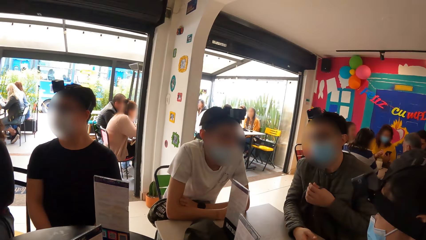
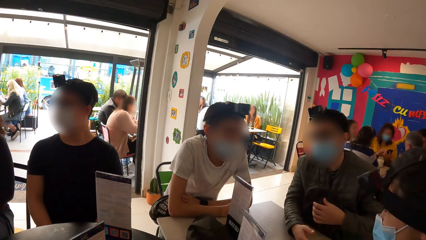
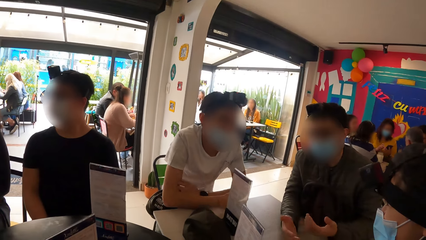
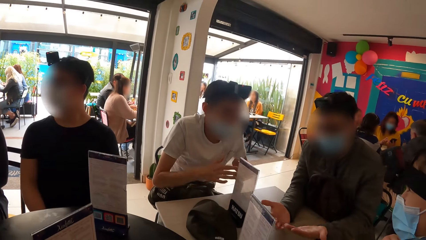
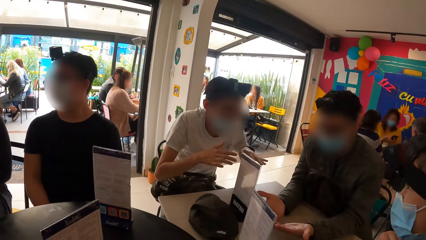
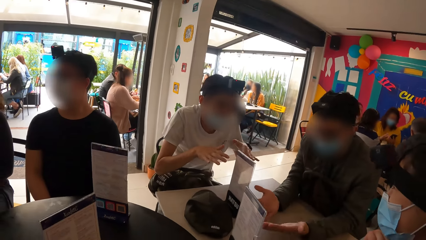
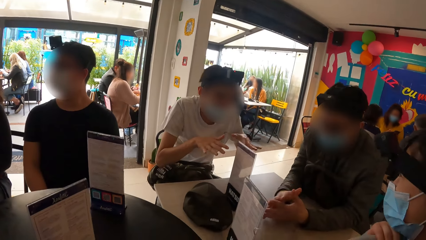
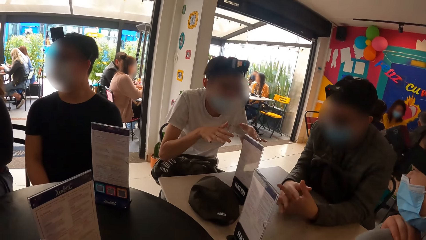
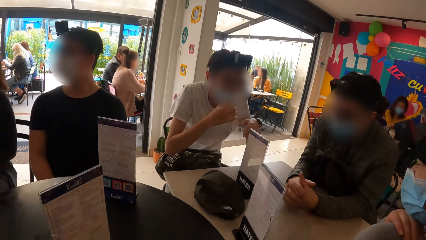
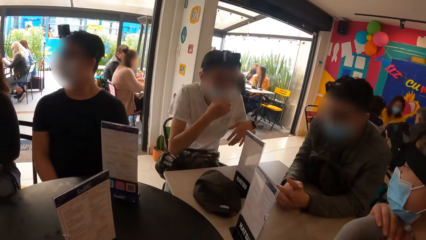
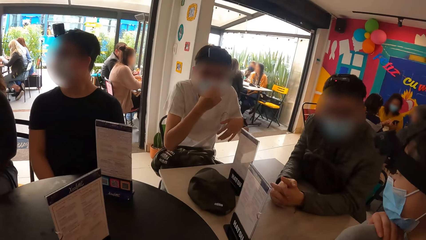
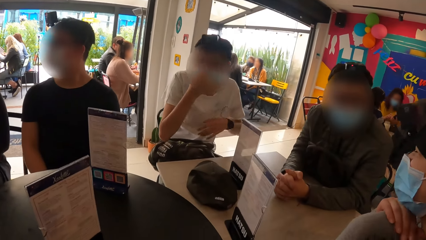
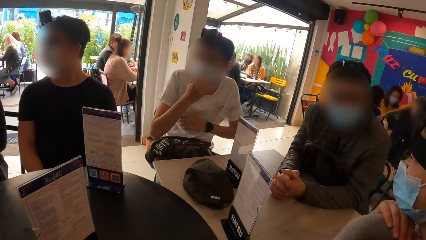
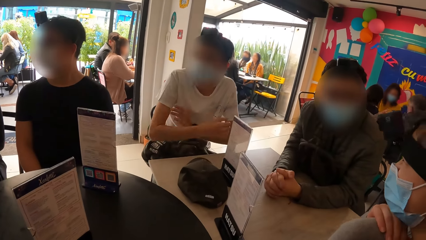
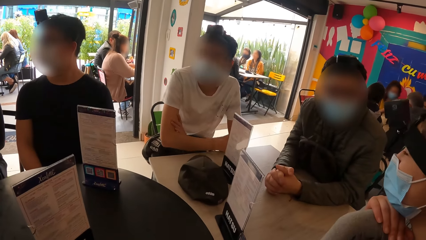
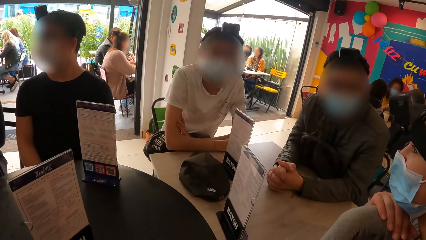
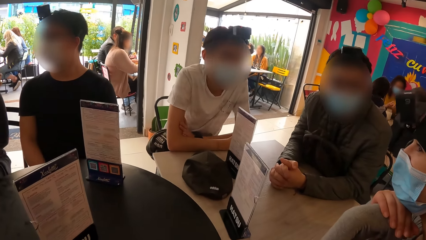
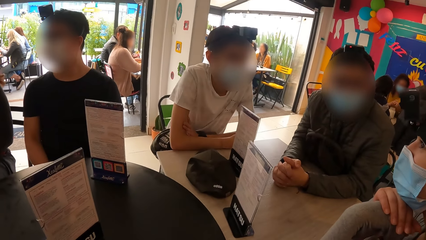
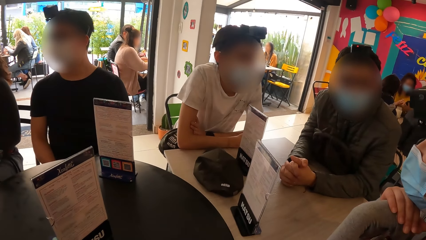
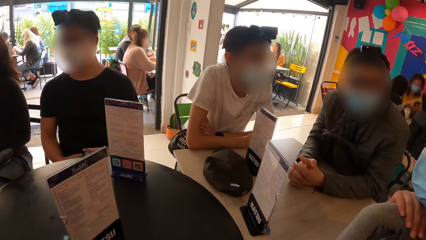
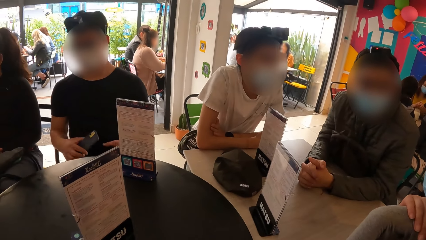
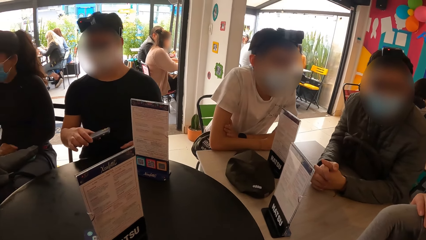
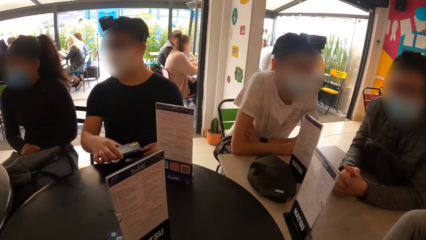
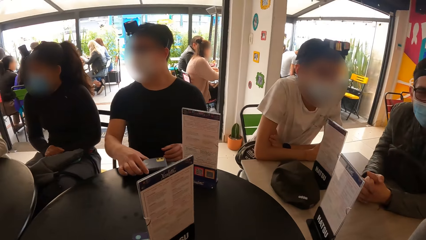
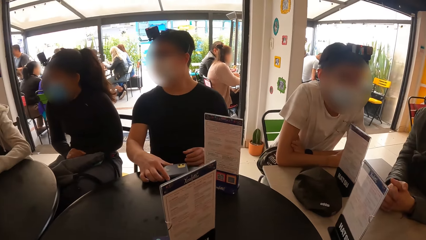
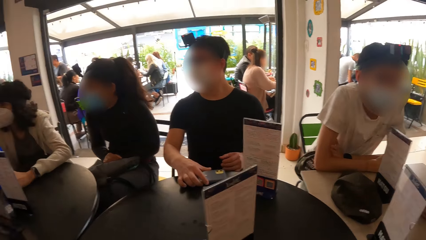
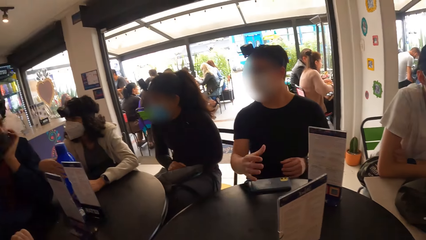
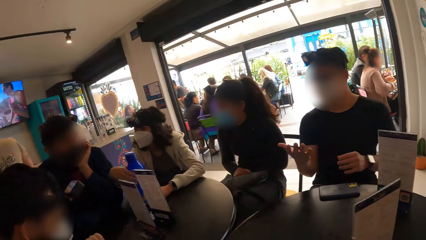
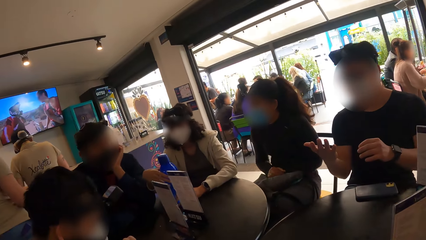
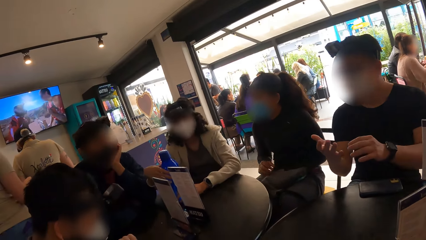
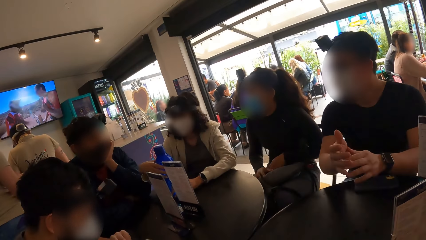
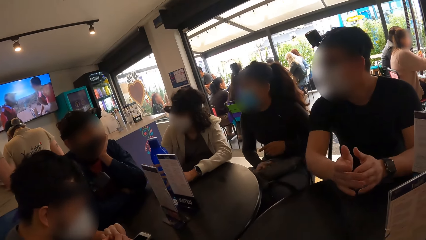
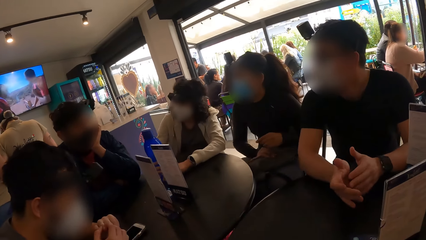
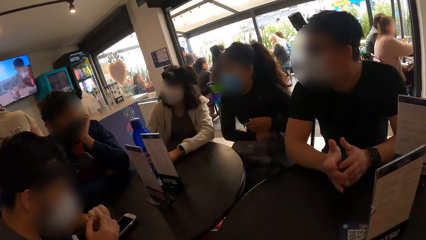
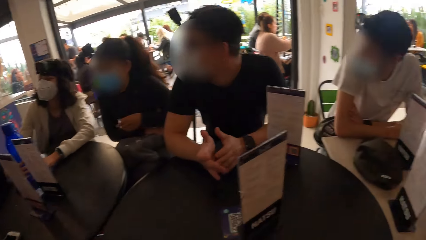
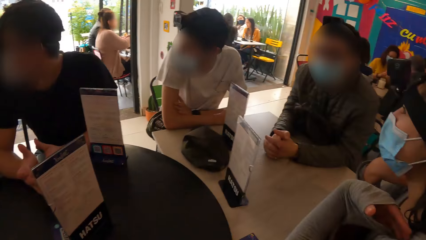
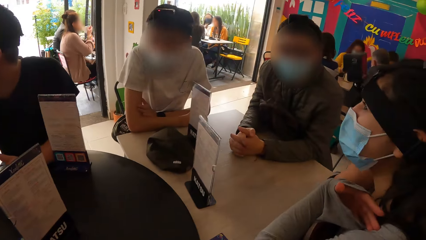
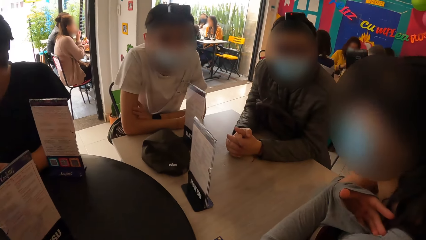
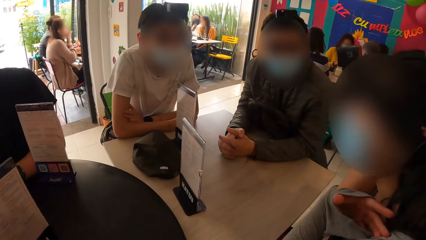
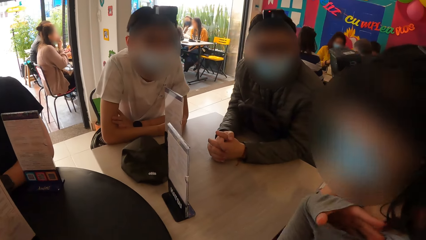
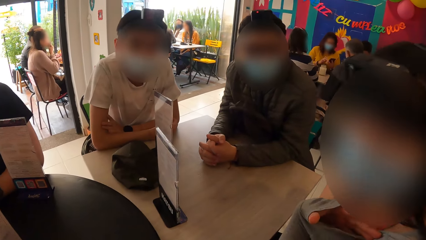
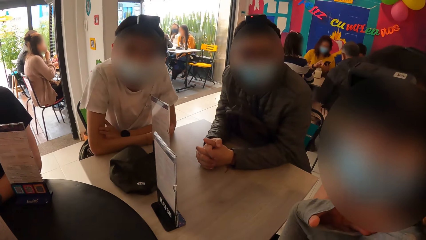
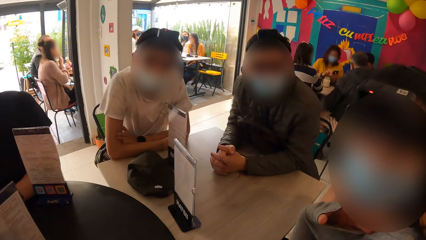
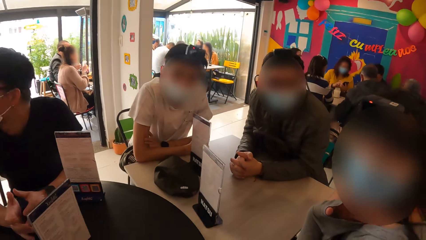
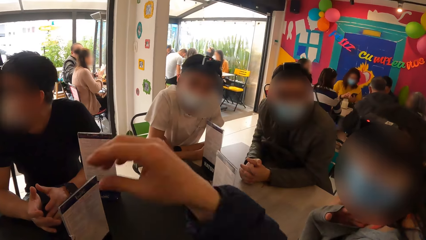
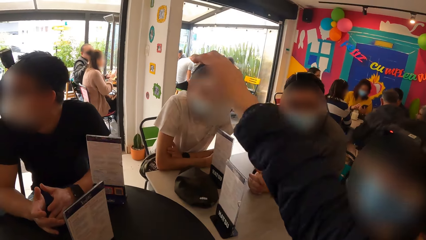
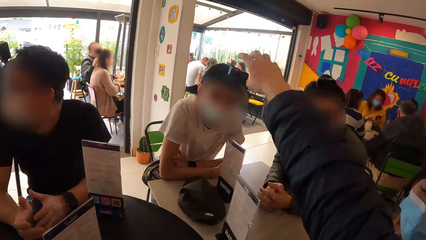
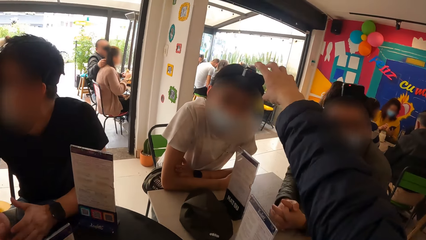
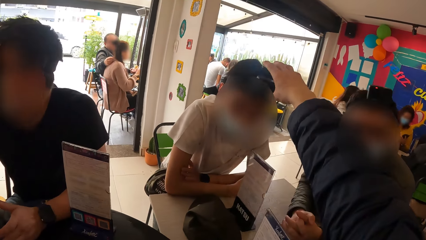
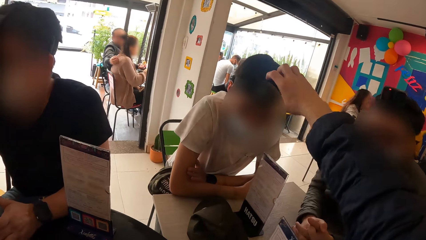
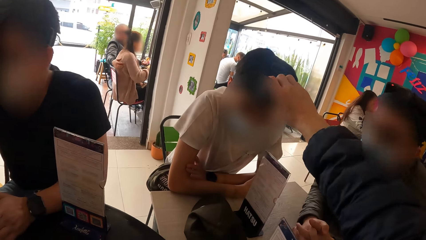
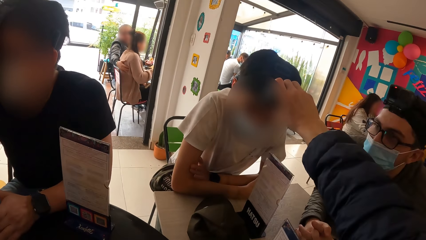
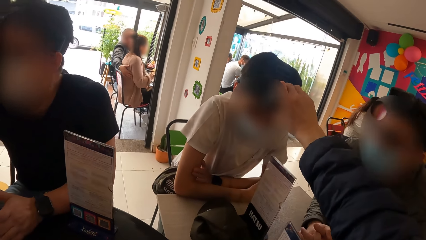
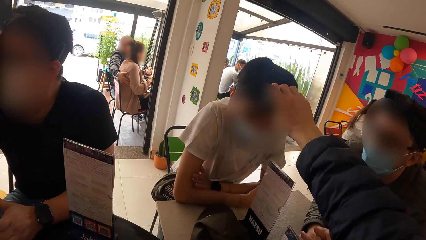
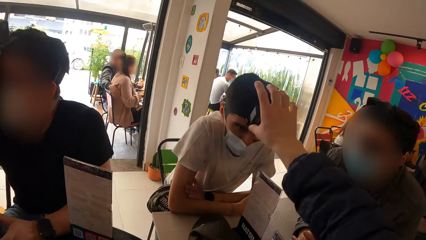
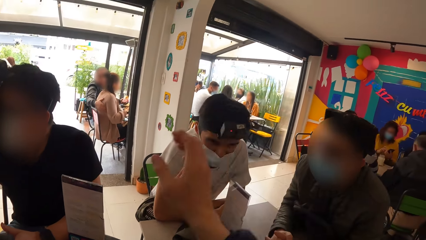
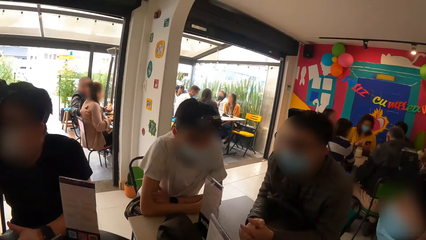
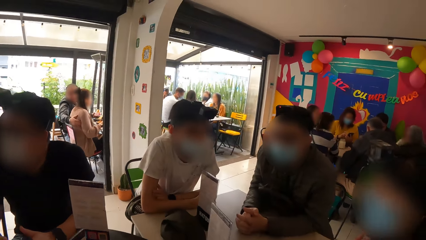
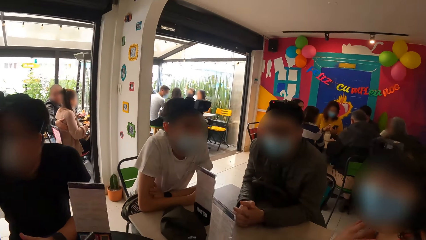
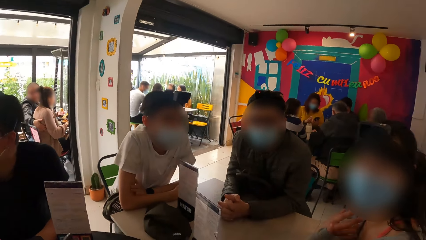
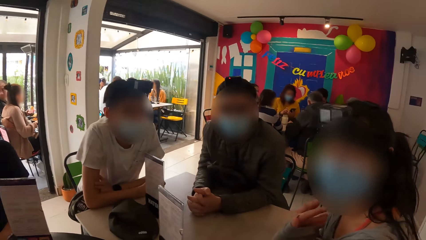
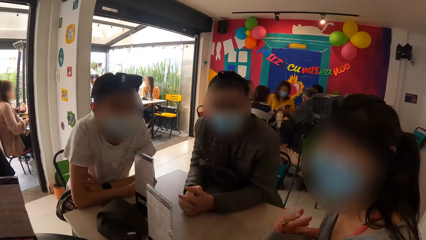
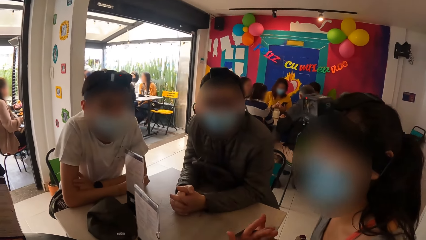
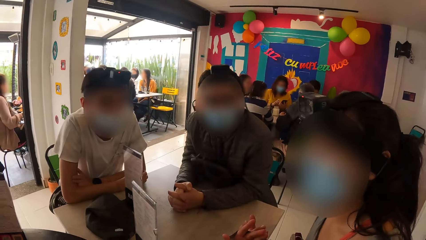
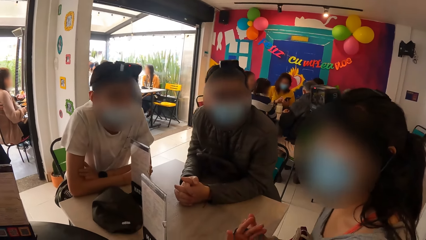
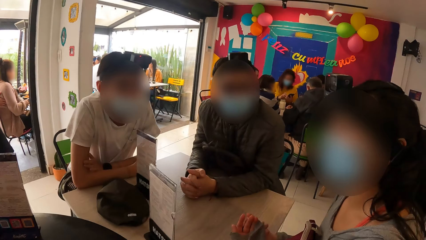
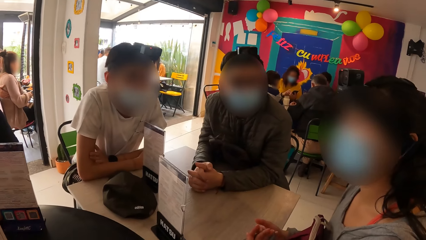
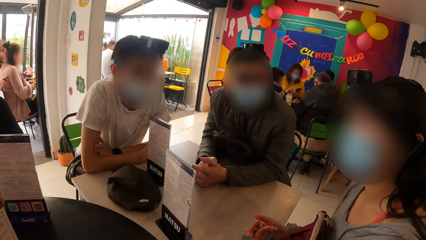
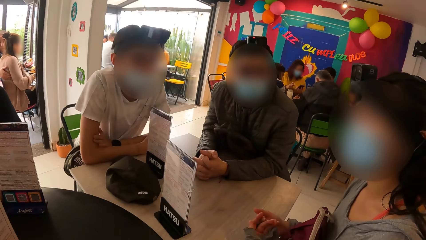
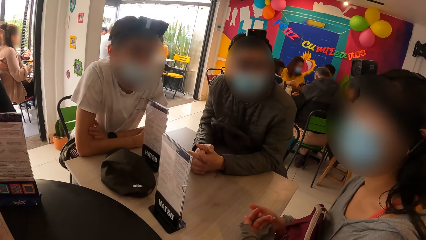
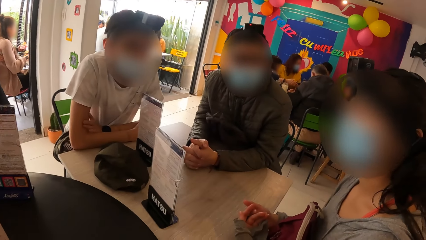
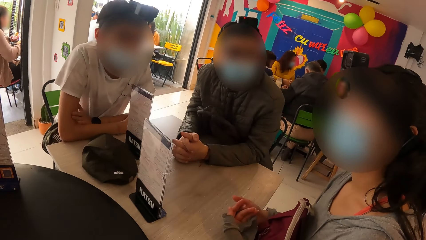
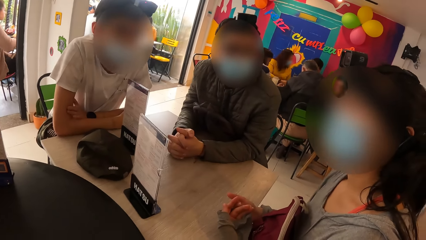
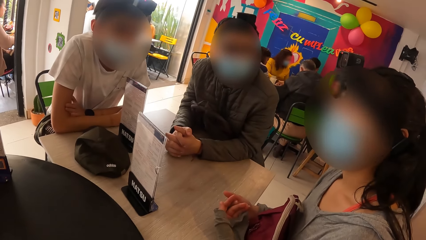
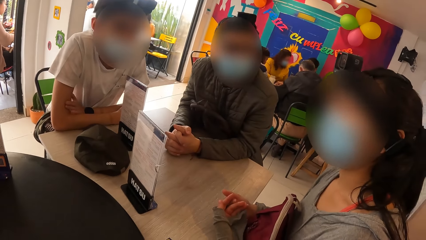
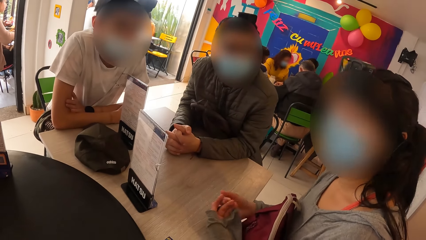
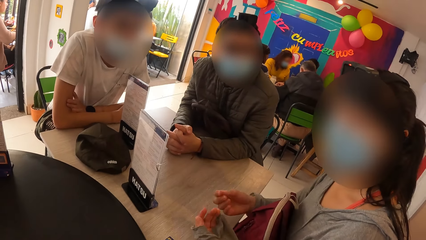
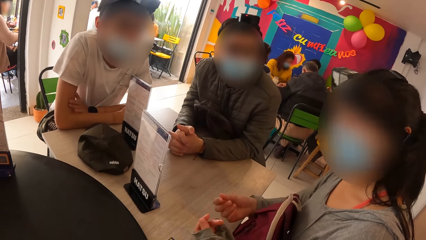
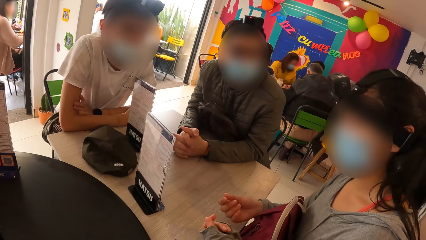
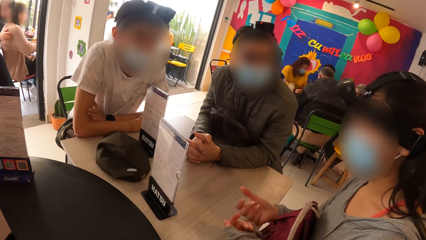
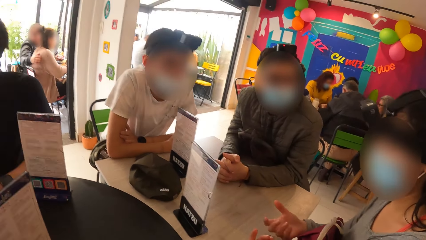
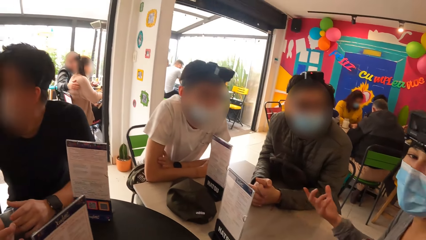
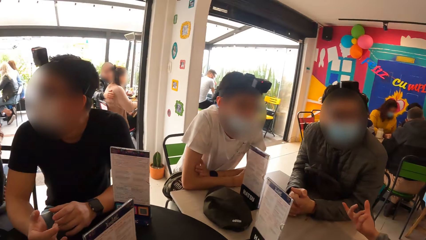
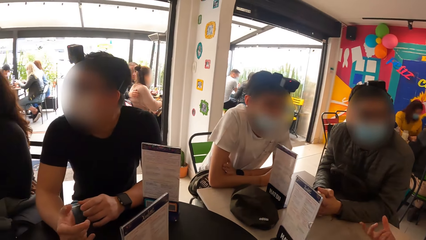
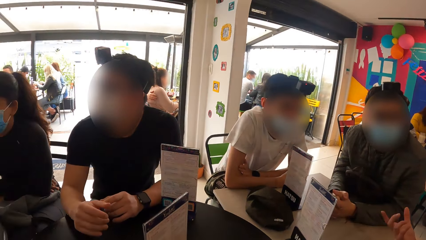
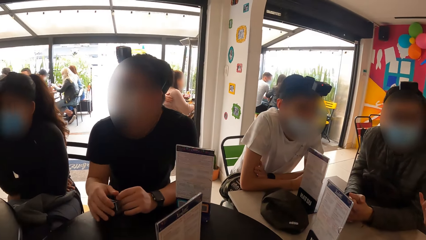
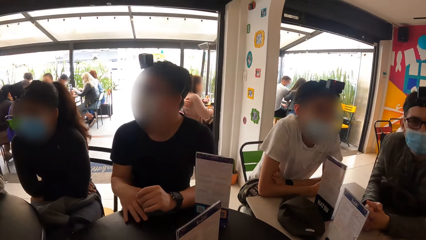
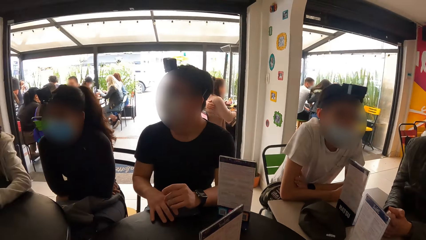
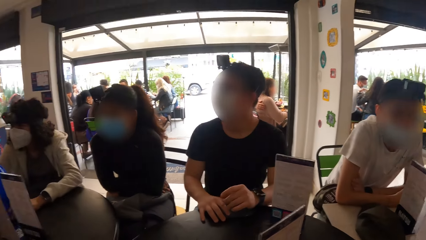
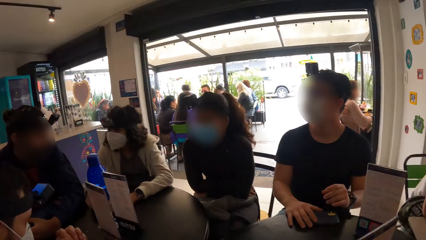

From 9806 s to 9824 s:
A man converses with another man and a woman. A third man places a phone in his right hand on the wooden table. Another woman converses with a fourth man. Another man operates his phone. The first woman converses with the camera wearer. The camera wearer interacts with the first man, another man and the first woman. He touches a camera on the first man's head with his right hand. He fixes the first man's camera. The first woman interacts with the camera wearer, the first man and the other man. The camera wearer looks around.
